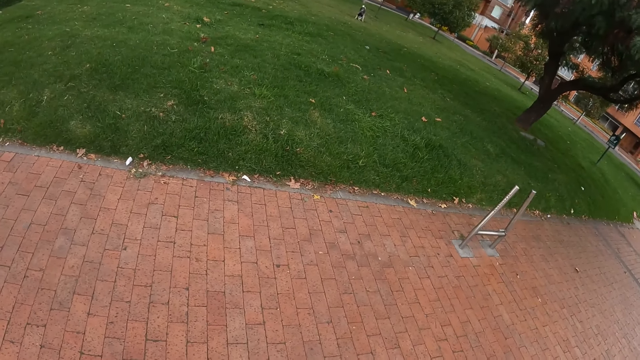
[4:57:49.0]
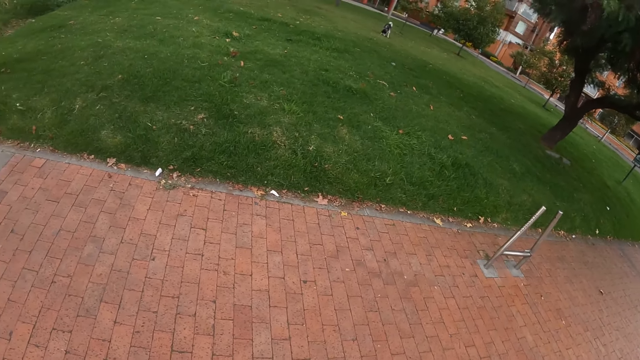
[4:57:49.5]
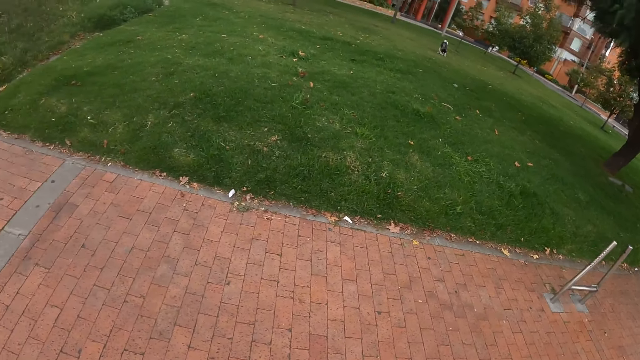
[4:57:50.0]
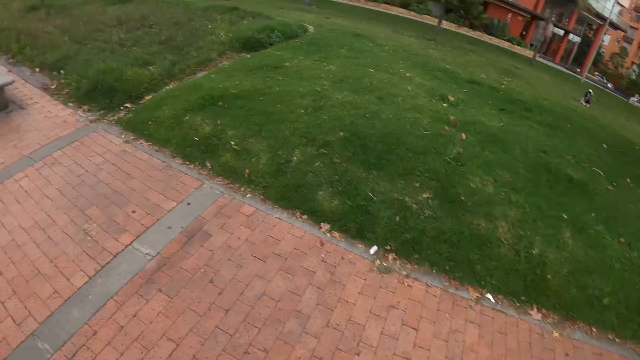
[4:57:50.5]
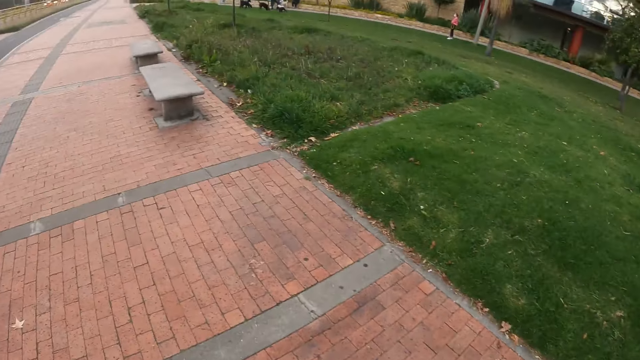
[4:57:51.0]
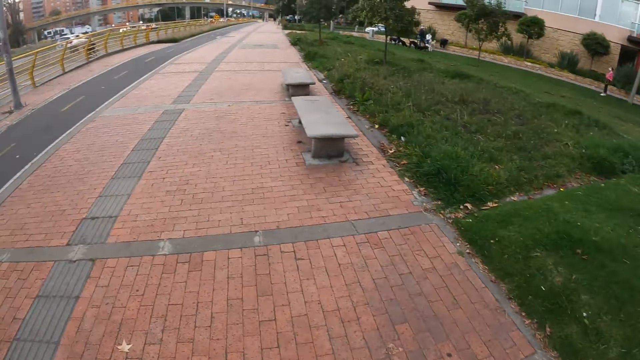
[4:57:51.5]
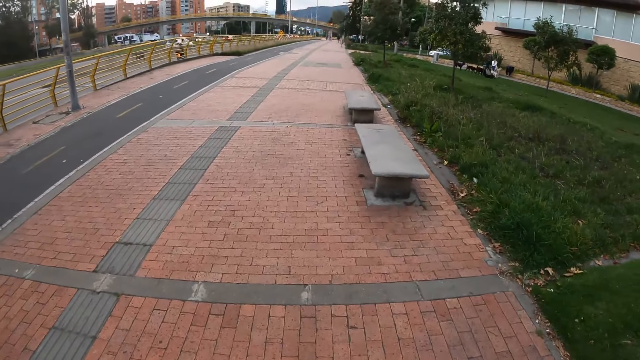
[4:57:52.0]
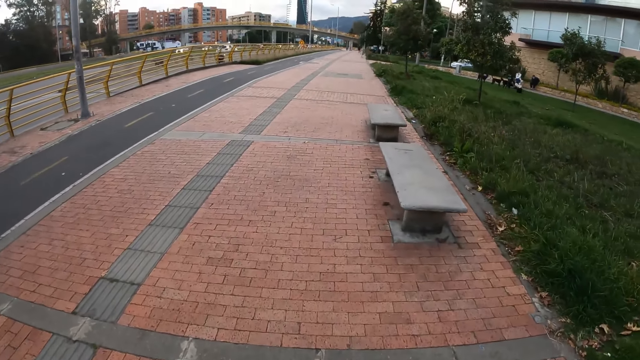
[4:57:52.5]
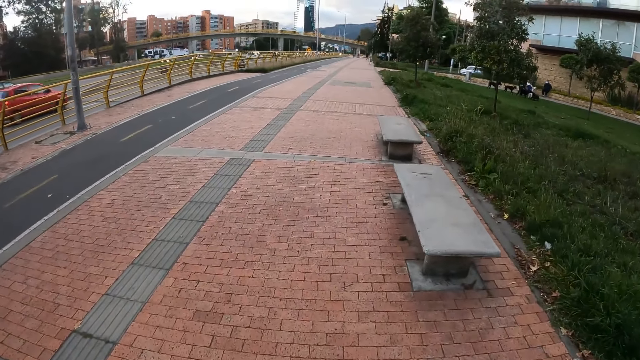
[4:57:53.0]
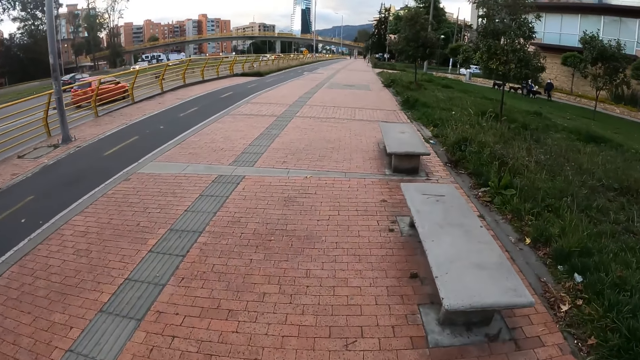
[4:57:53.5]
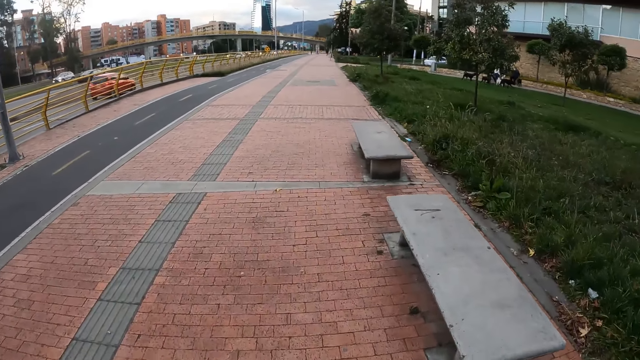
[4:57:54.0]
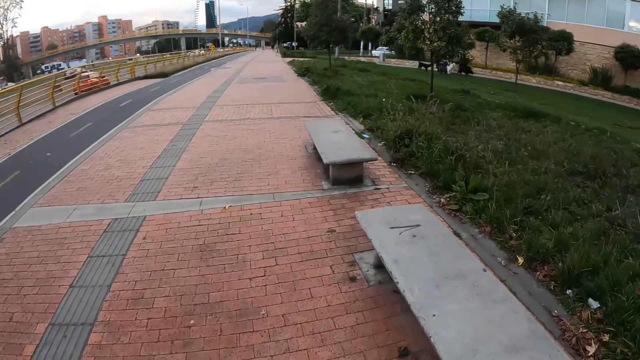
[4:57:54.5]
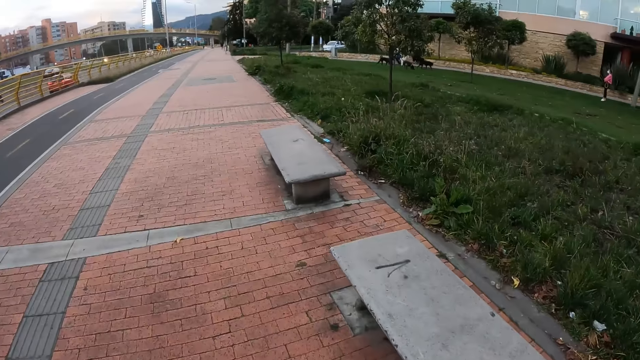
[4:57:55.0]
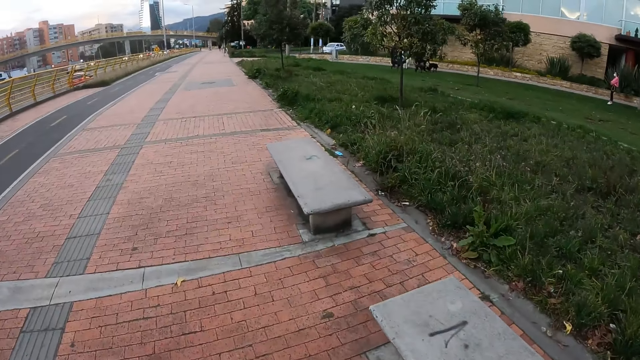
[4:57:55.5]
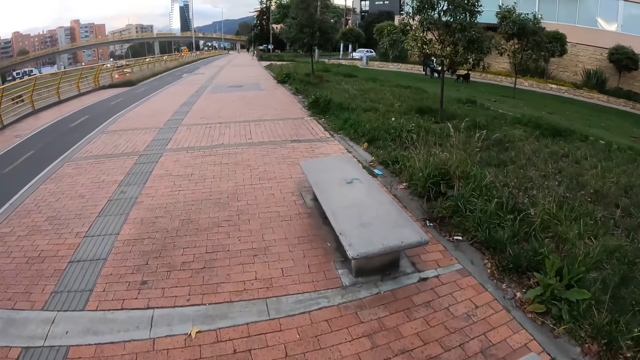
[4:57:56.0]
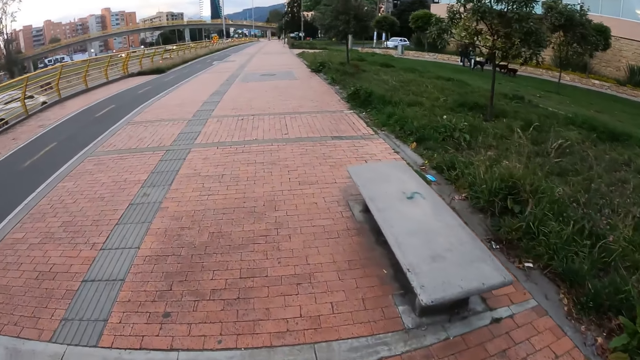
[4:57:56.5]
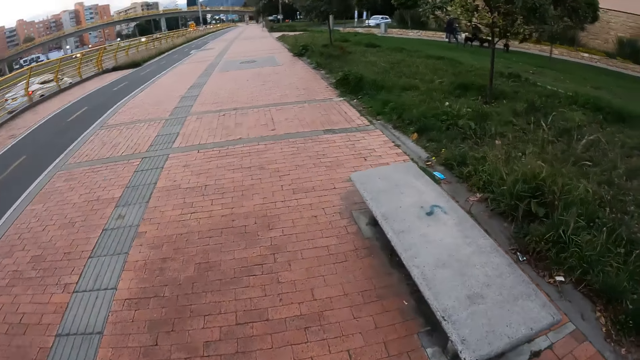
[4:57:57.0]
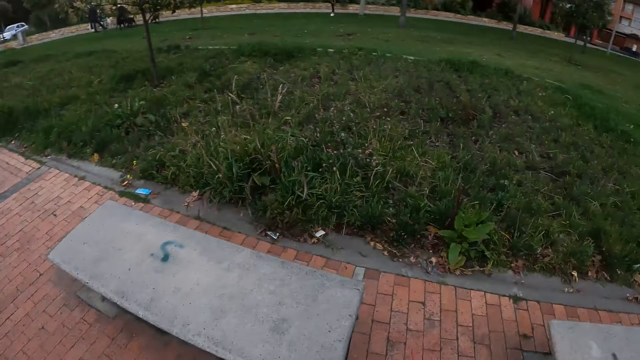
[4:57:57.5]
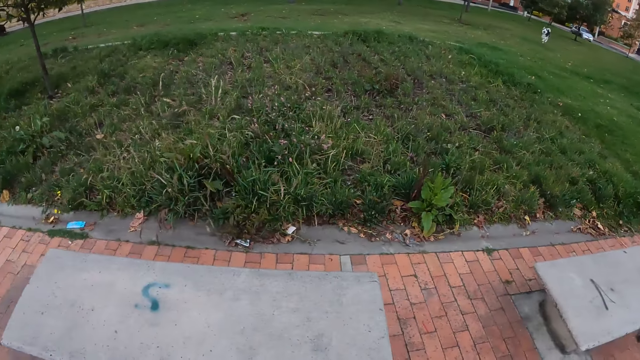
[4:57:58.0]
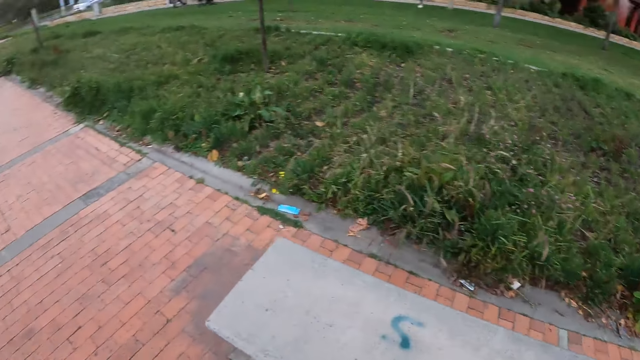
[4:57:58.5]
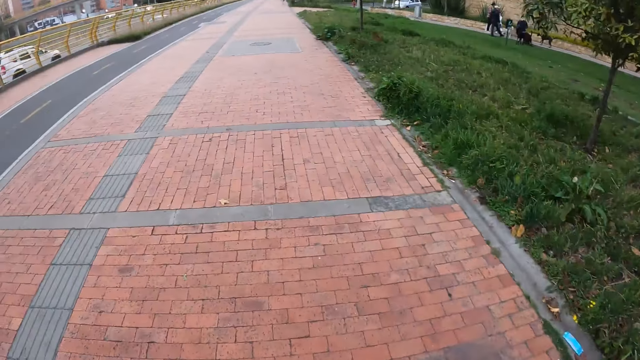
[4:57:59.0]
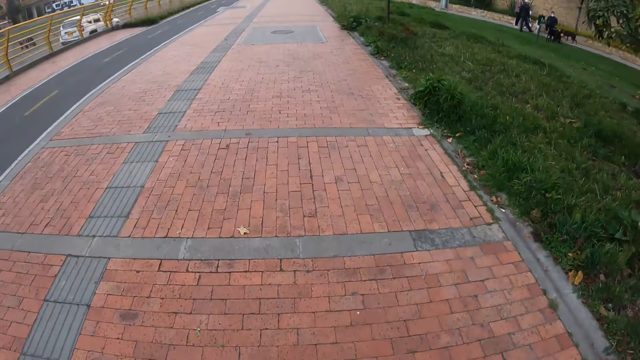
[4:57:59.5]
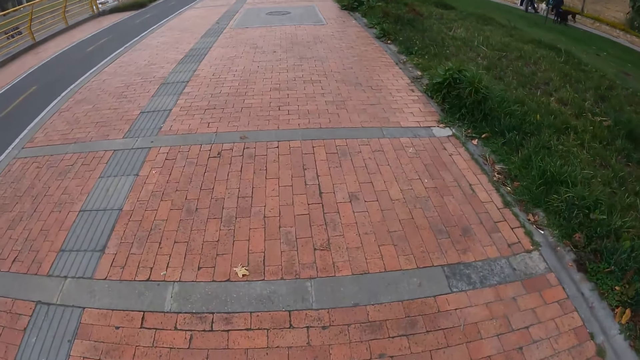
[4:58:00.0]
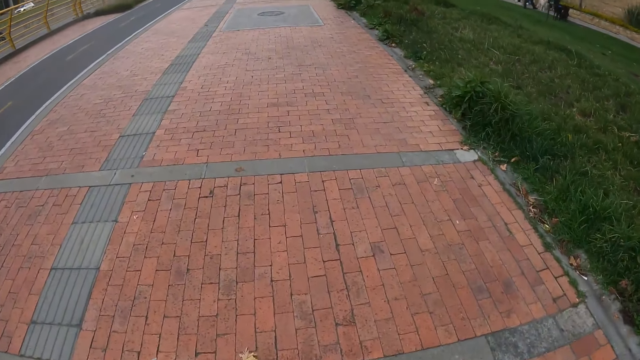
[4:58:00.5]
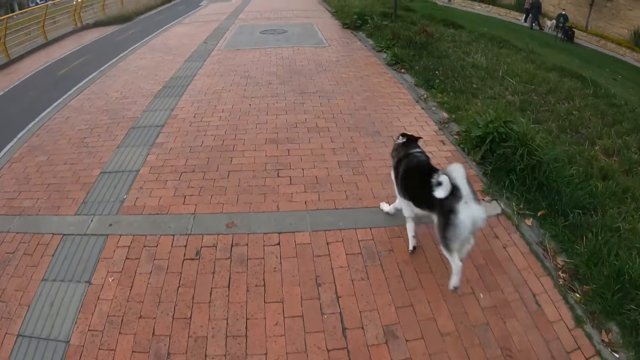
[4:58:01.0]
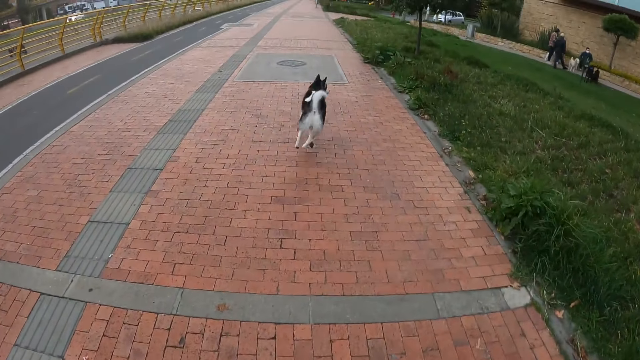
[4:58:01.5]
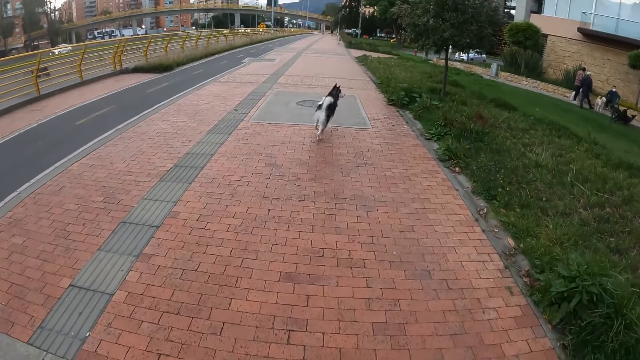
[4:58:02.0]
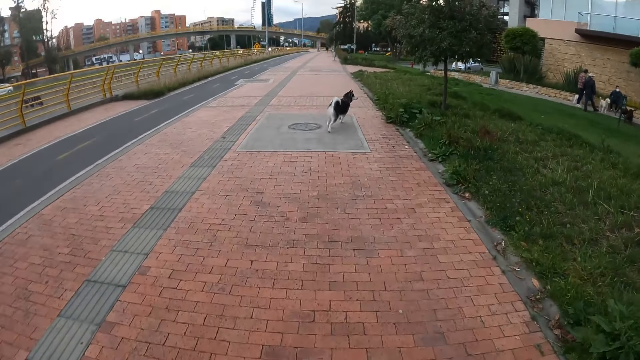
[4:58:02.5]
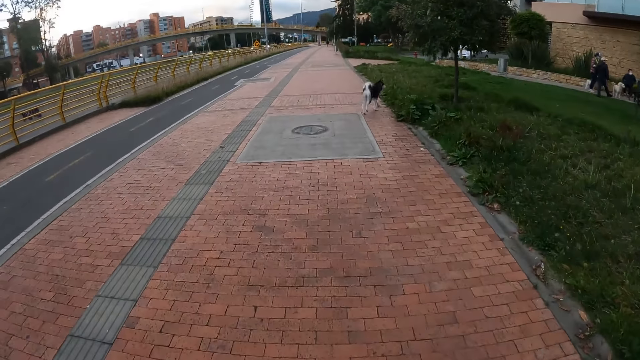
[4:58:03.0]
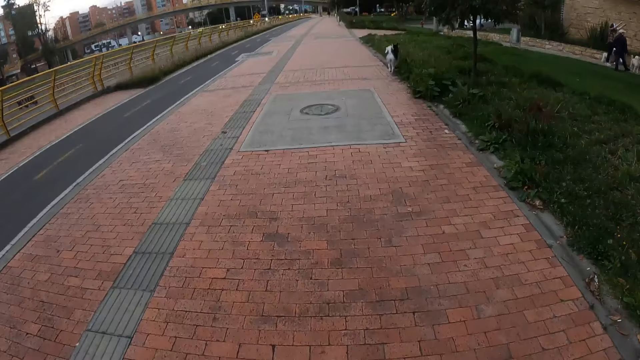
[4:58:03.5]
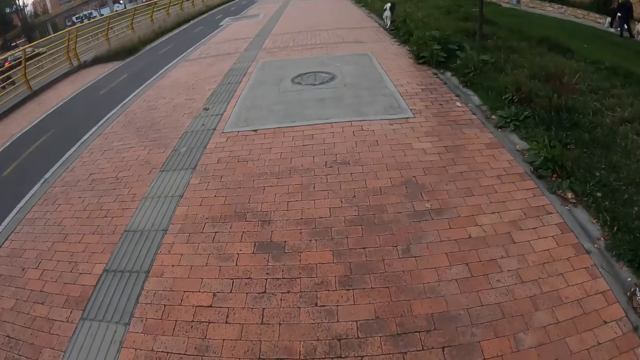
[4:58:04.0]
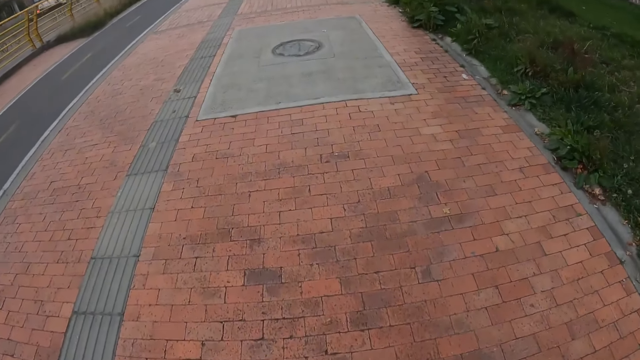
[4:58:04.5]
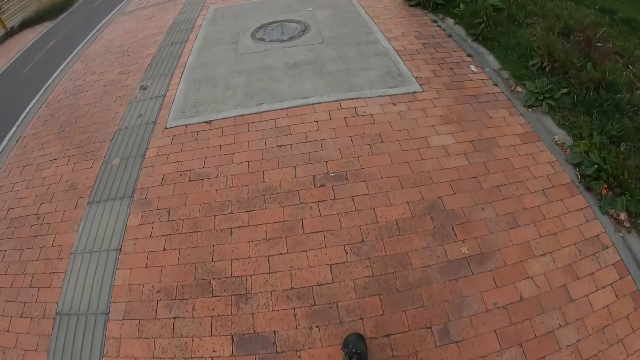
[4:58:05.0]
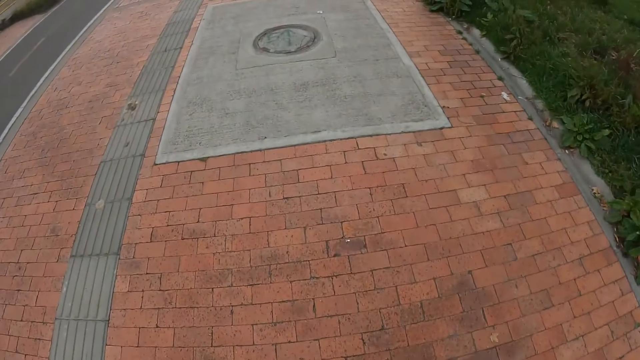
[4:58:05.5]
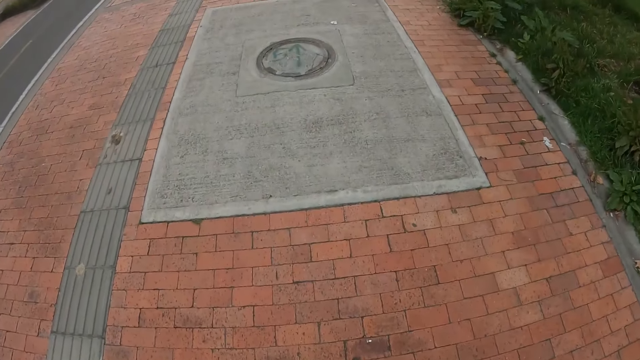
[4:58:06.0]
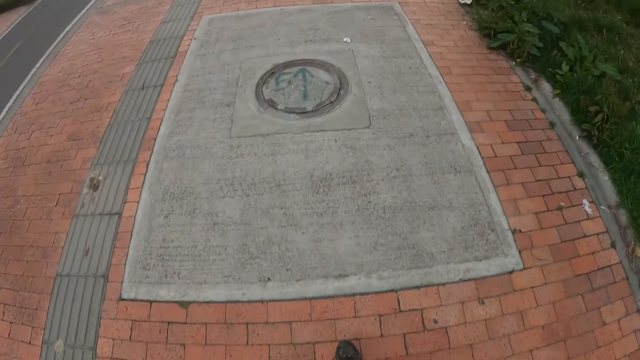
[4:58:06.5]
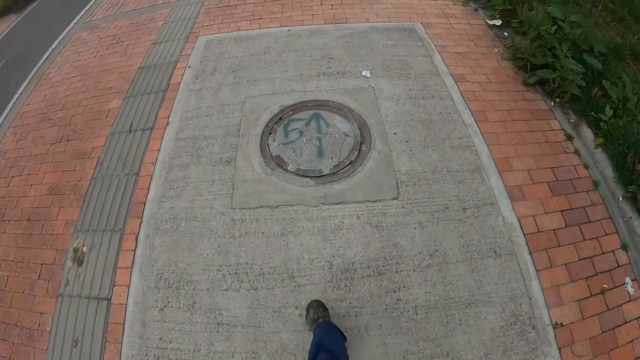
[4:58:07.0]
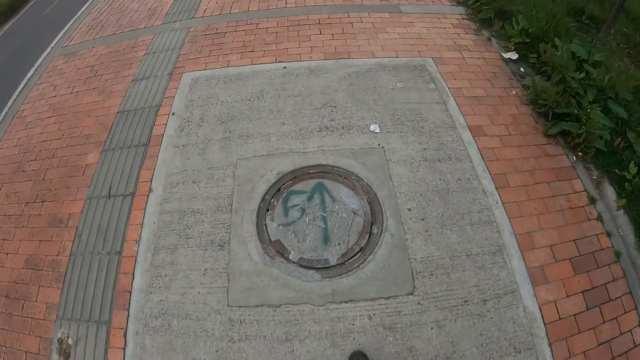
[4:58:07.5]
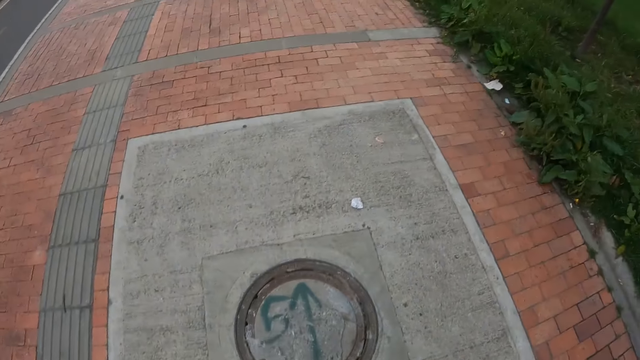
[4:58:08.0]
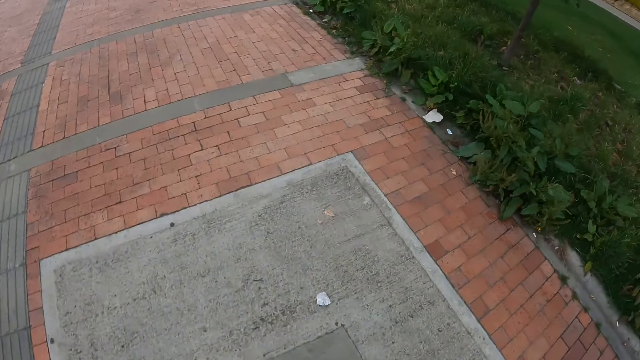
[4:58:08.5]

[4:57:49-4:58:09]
The camera wearer walks on the pavement. The dog runs by the camera wearer on the pavement. The dog walks on the lawn.
